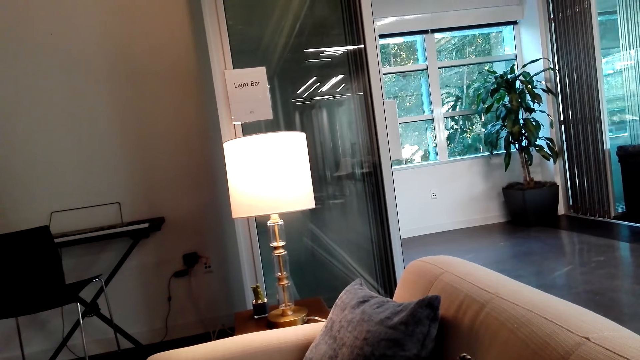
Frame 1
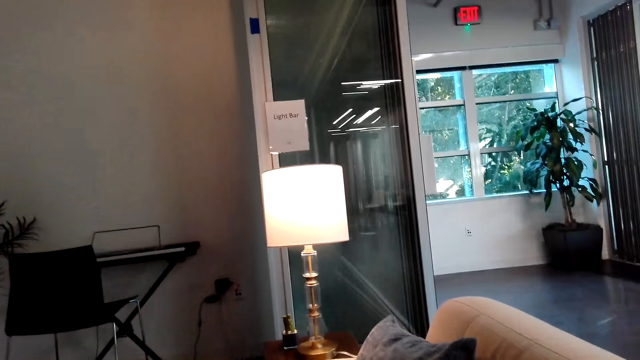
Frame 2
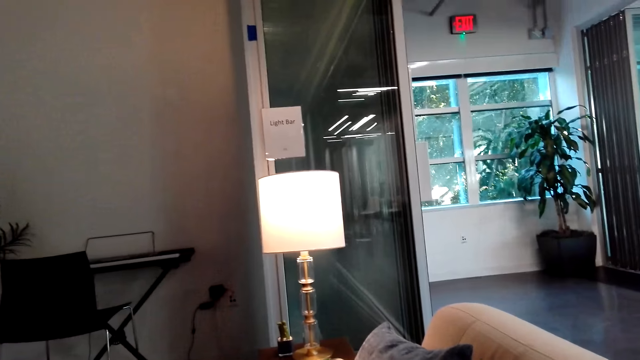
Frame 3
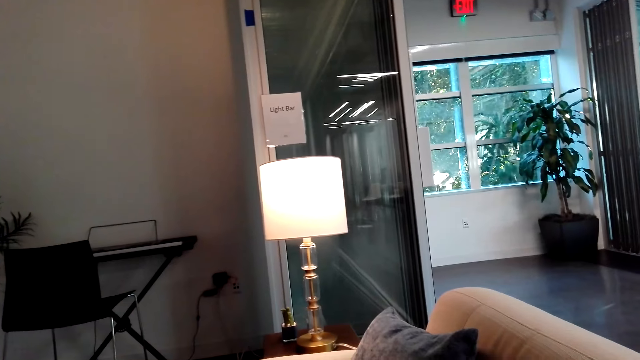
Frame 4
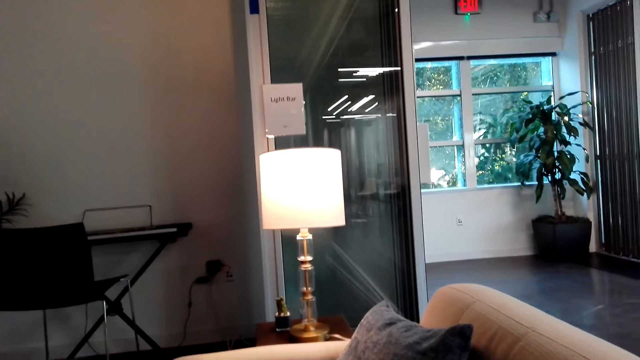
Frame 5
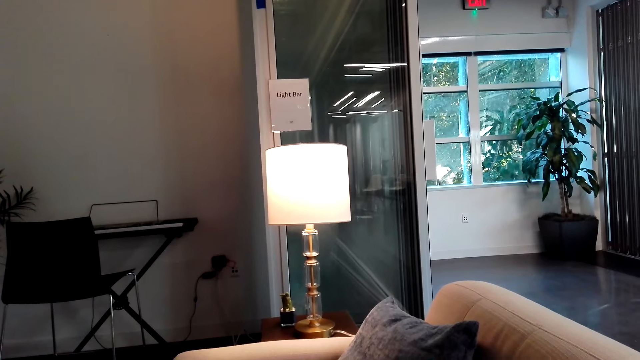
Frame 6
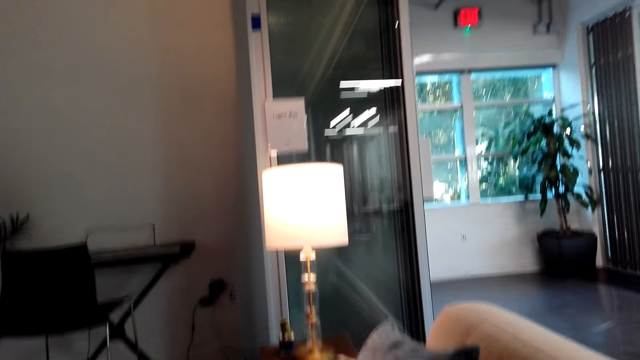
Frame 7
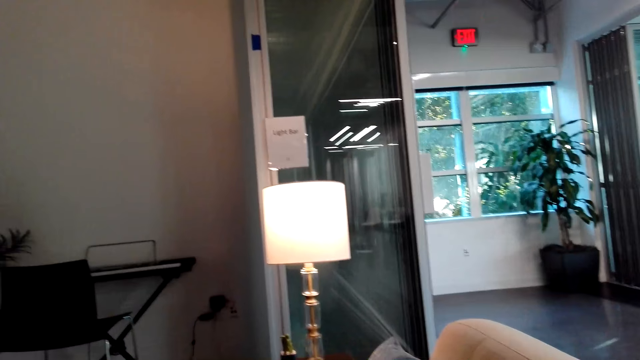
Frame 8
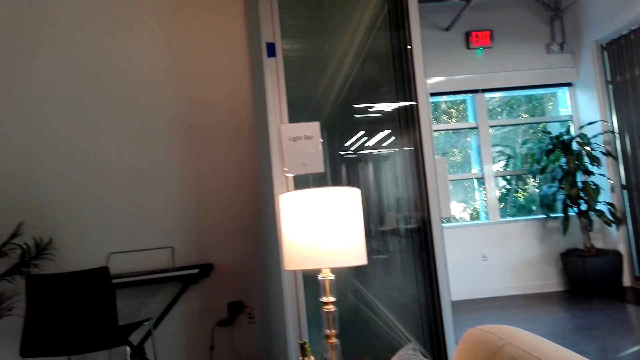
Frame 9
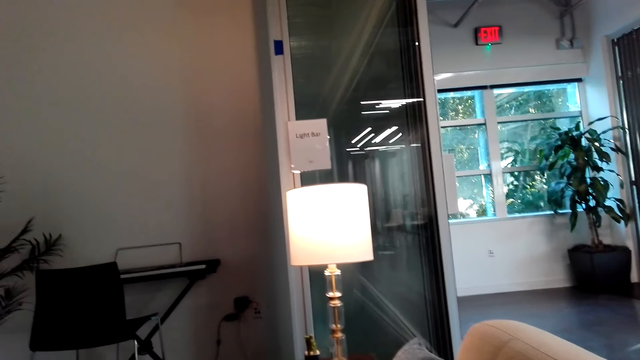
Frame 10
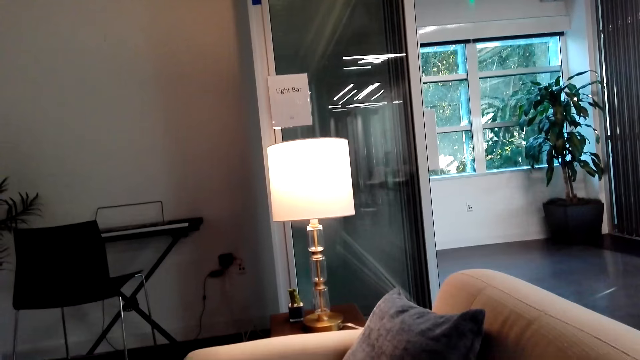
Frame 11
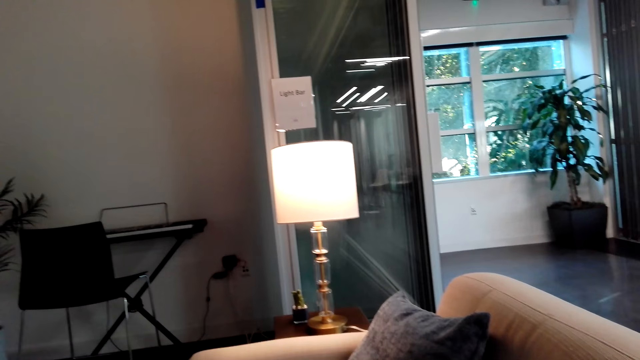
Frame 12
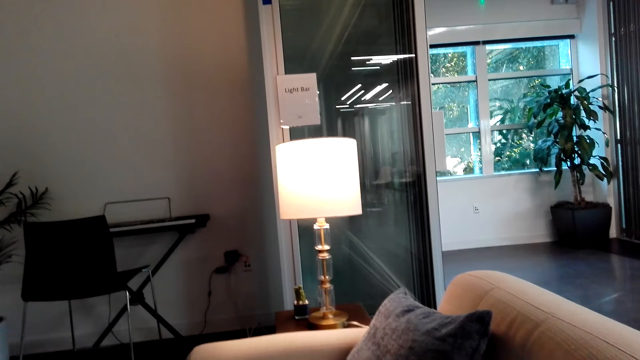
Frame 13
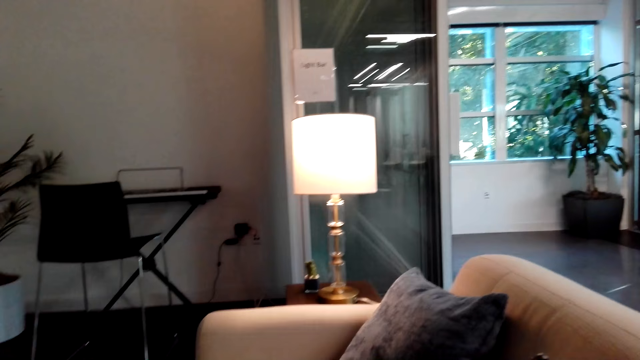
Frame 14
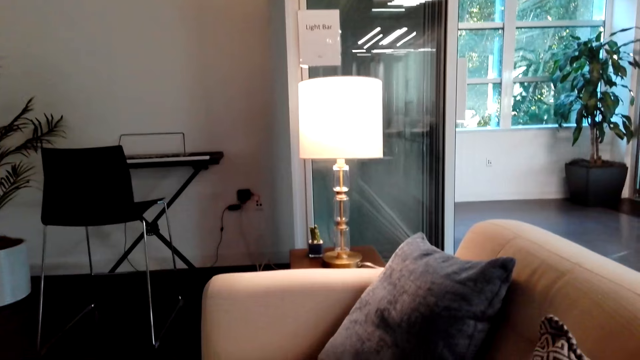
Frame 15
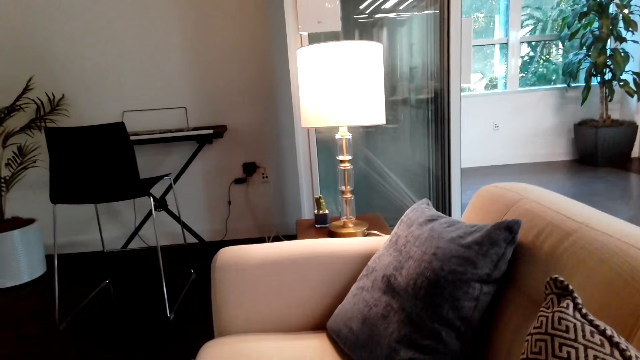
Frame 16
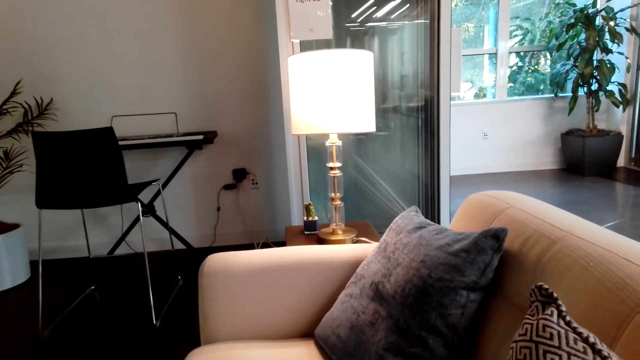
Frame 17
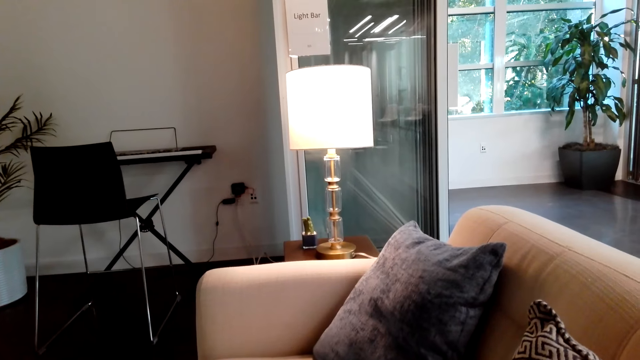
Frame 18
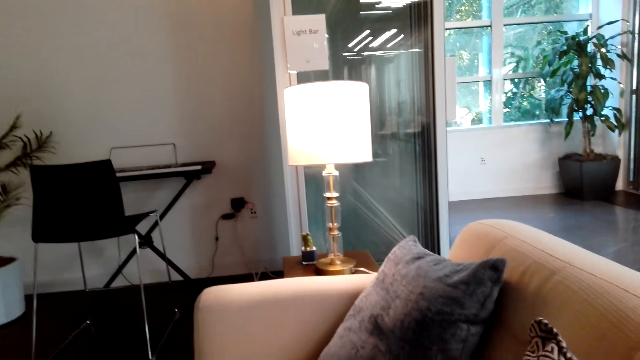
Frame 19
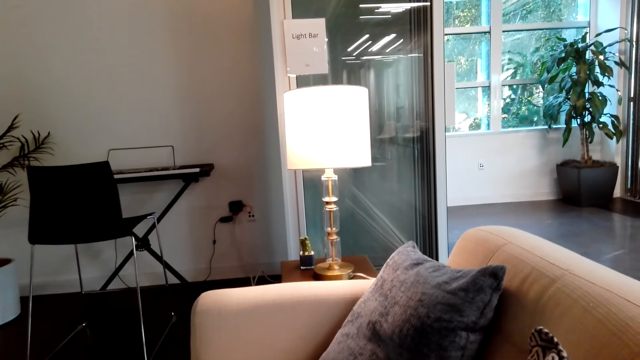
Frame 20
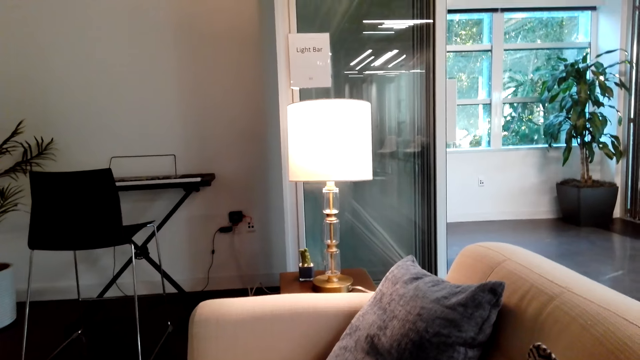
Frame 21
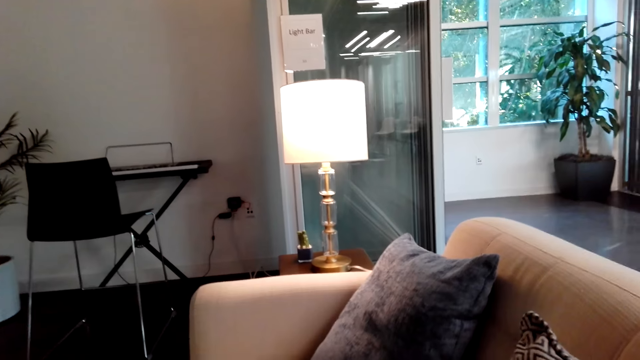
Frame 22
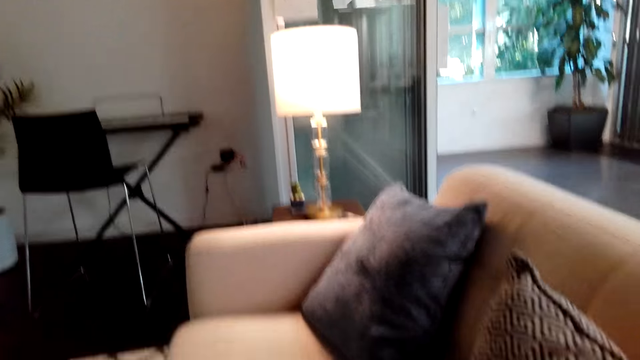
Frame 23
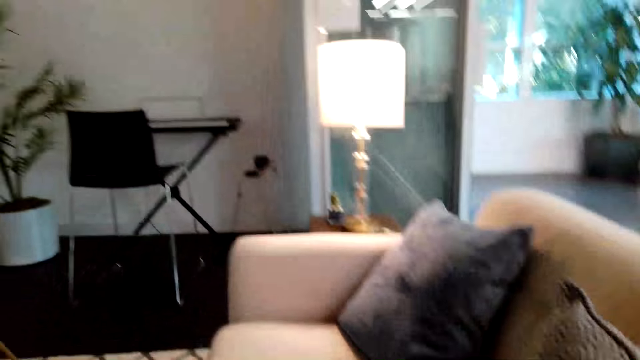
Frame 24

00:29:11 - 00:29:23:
The camera wearer communicates on the phone.

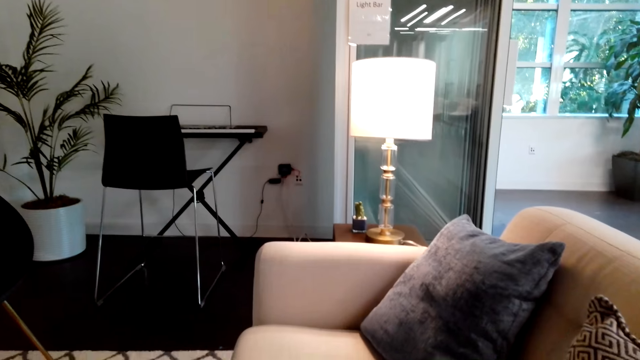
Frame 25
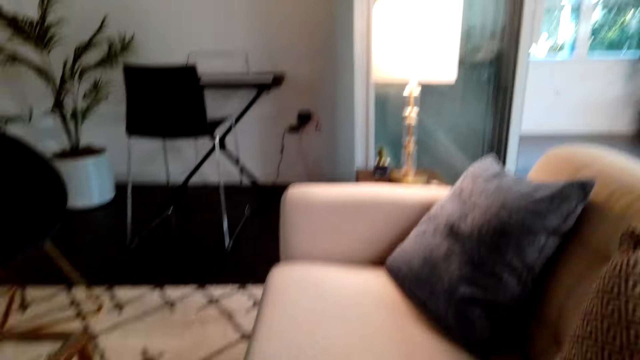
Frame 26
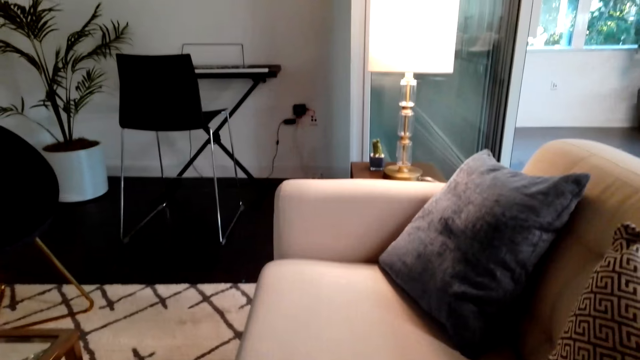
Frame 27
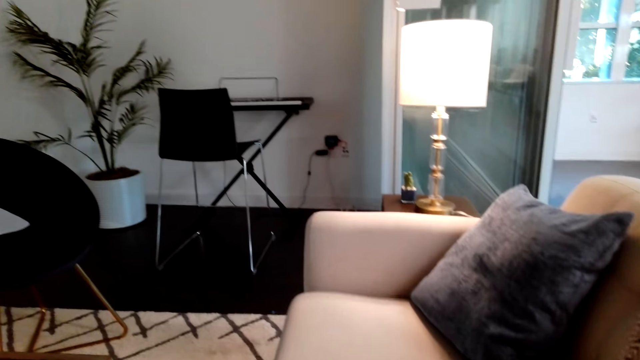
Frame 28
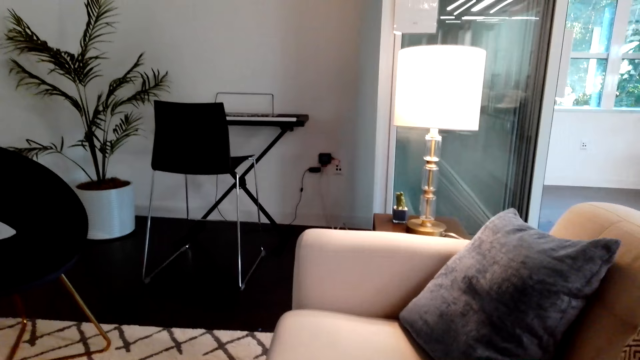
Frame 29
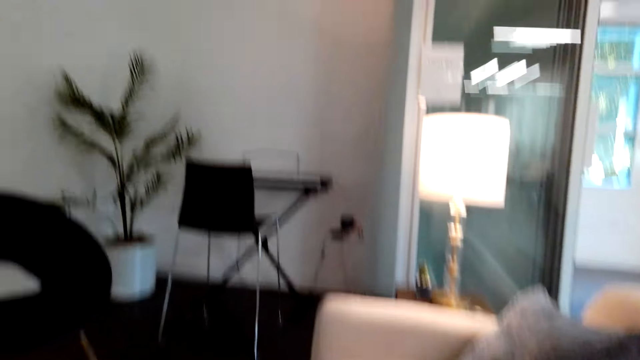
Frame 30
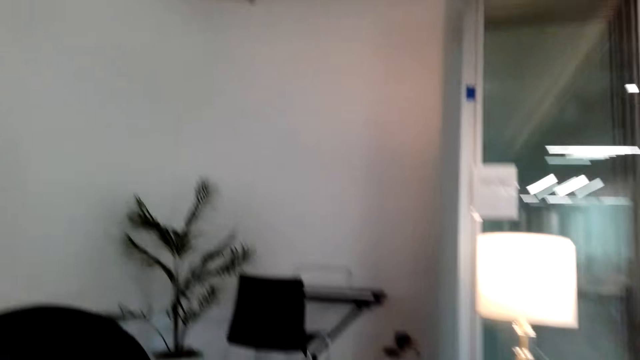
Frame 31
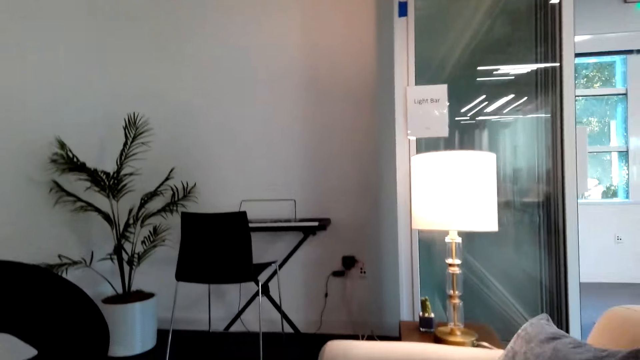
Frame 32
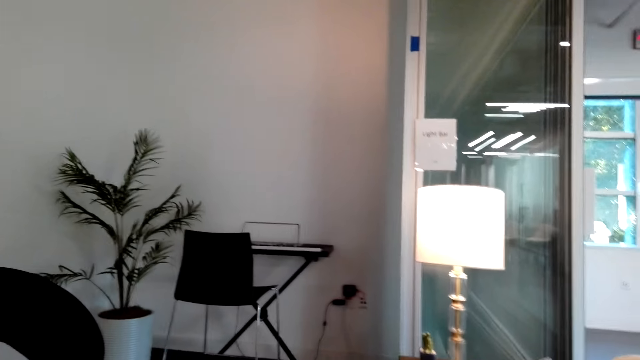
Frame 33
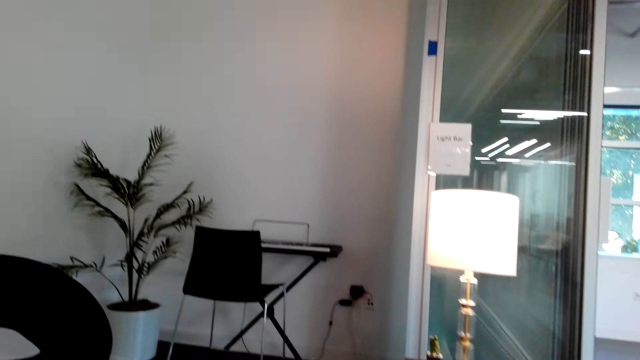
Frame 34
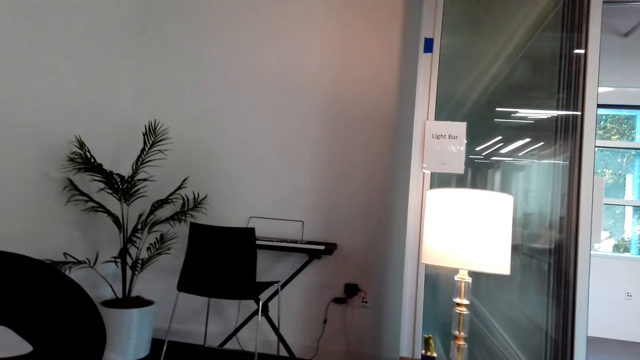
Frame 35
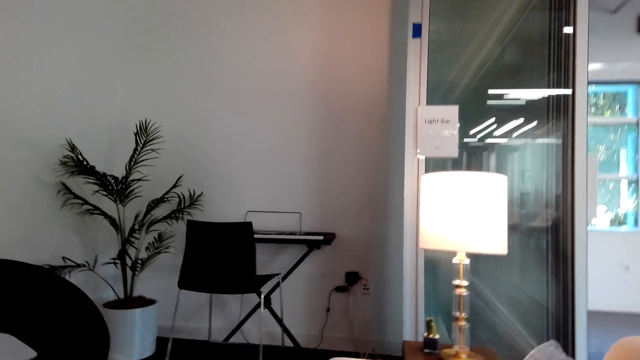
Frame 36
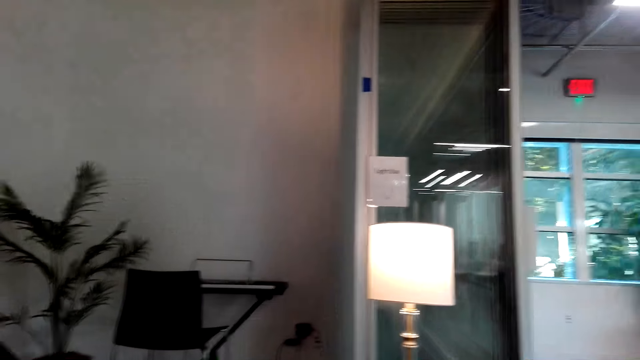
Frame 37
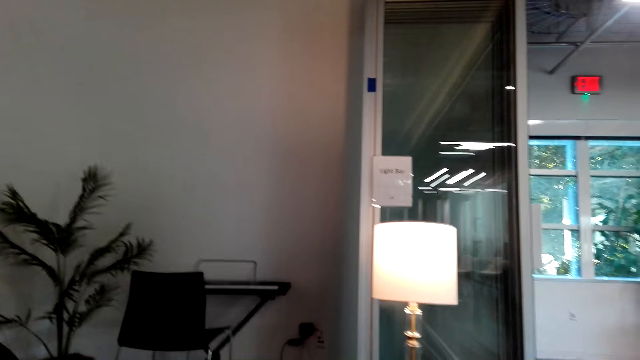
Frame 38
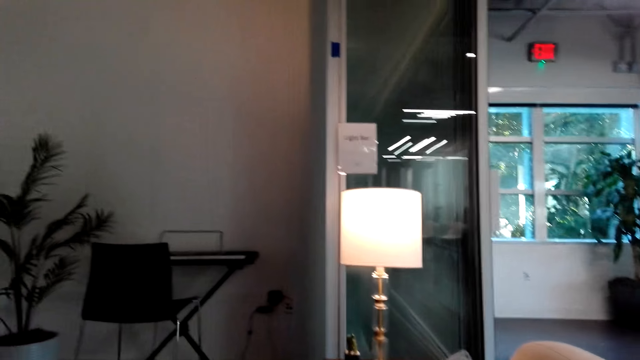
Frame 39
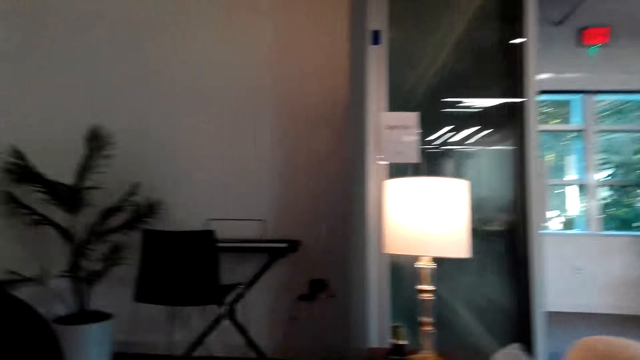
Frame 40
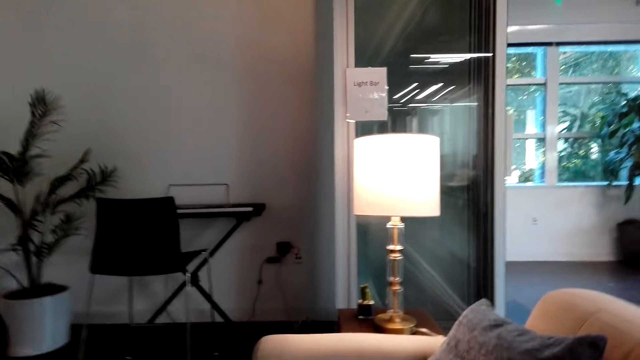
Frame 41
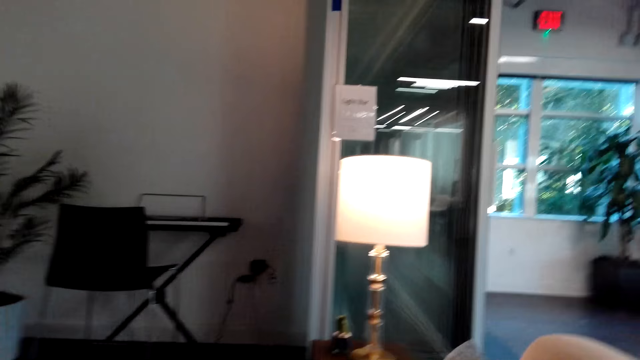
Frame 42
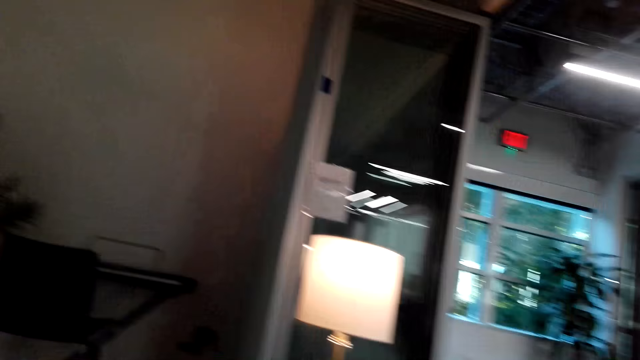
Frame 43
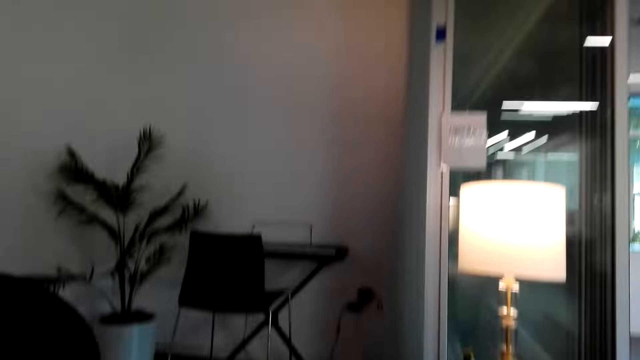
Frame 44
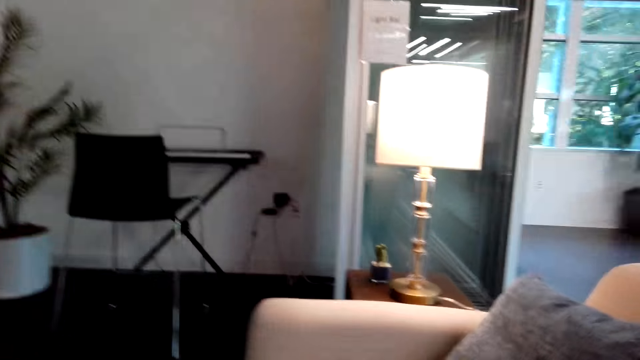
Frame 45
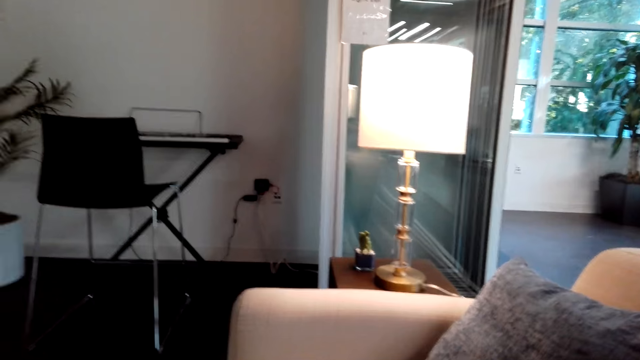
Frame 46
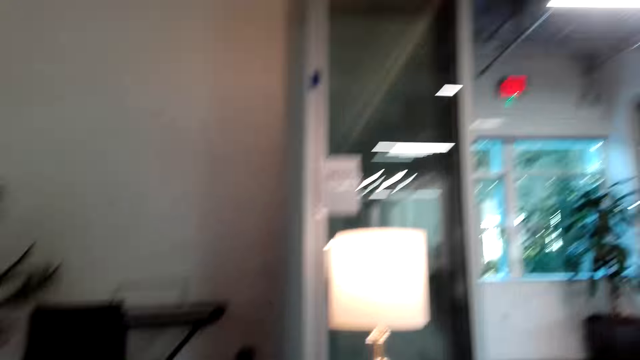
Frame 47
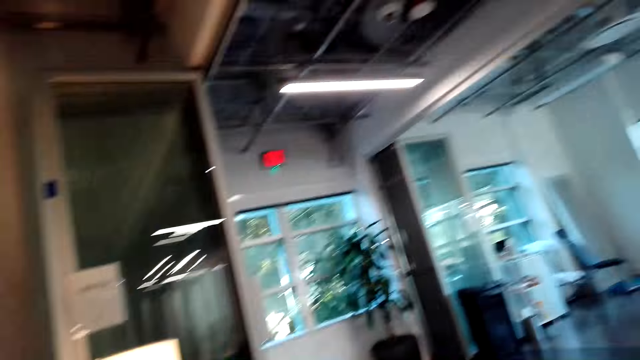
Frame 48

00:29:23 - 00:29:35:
The camera wearer moves around the room and looks around the room.
